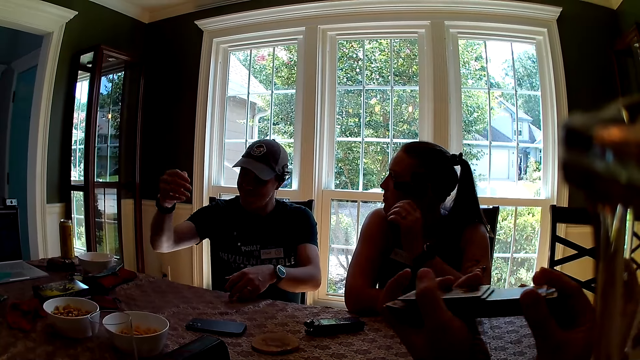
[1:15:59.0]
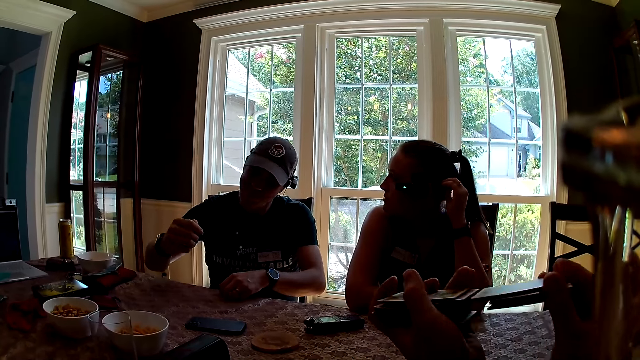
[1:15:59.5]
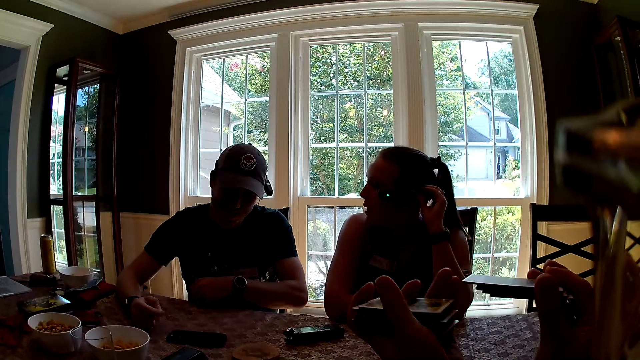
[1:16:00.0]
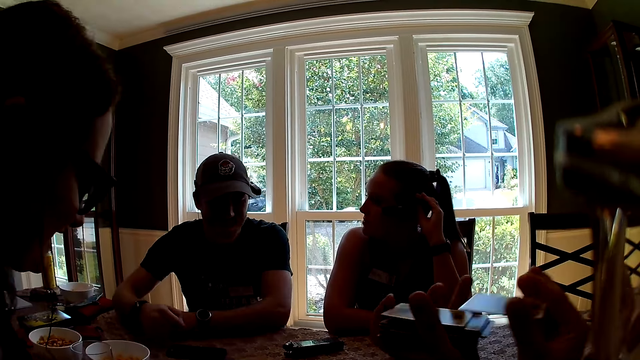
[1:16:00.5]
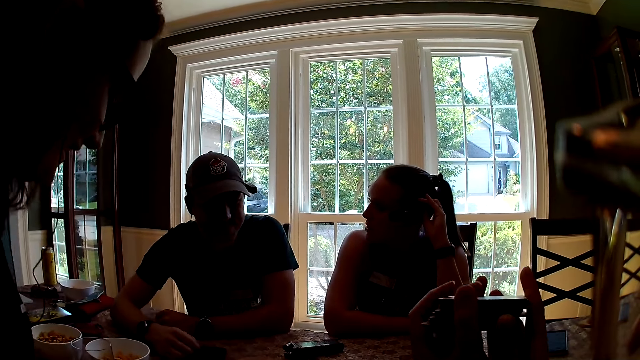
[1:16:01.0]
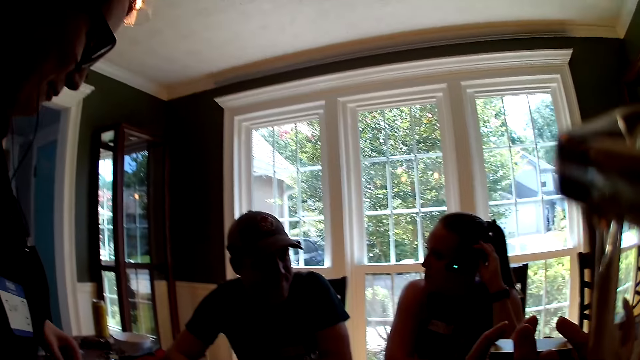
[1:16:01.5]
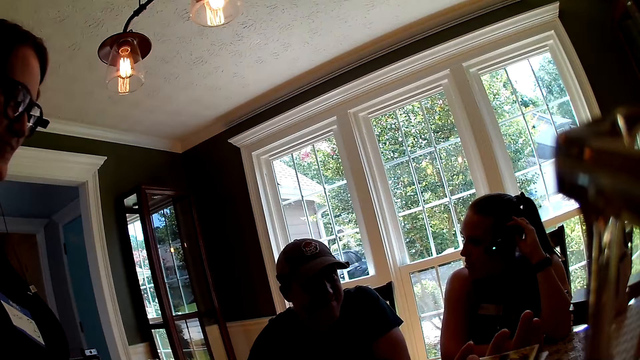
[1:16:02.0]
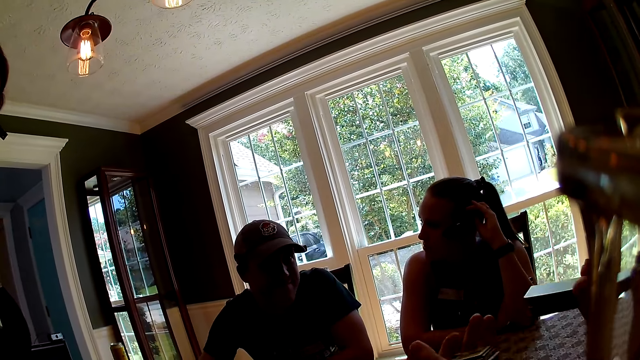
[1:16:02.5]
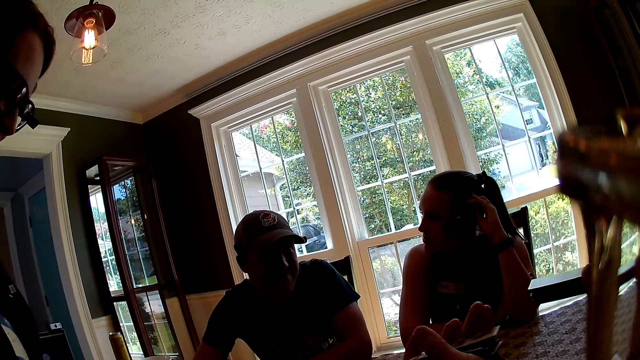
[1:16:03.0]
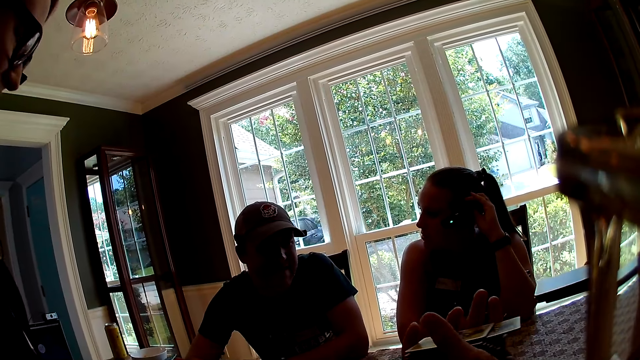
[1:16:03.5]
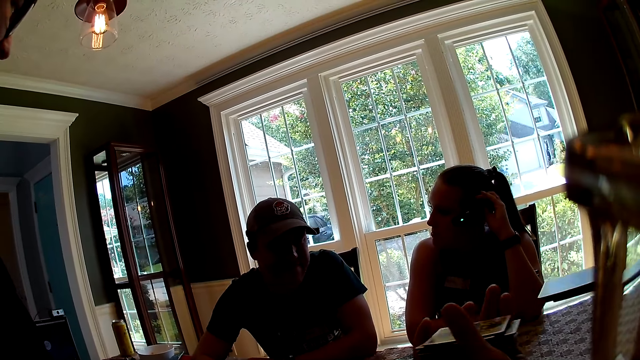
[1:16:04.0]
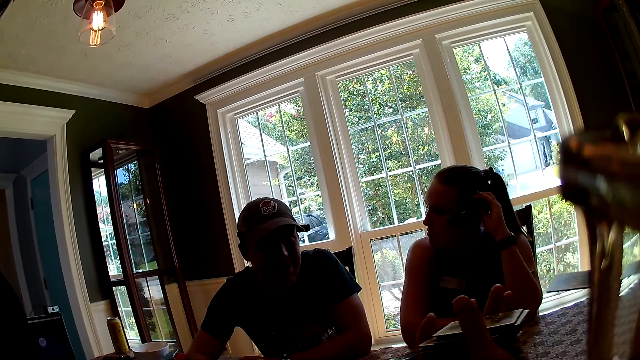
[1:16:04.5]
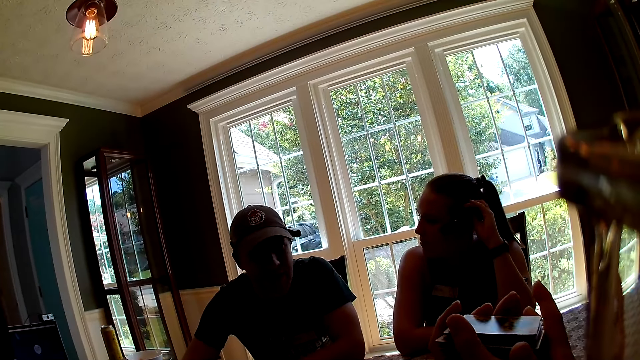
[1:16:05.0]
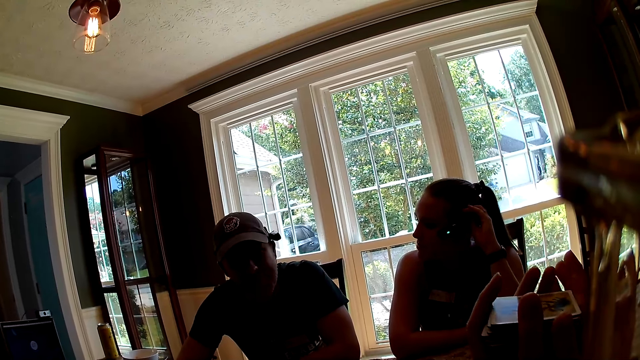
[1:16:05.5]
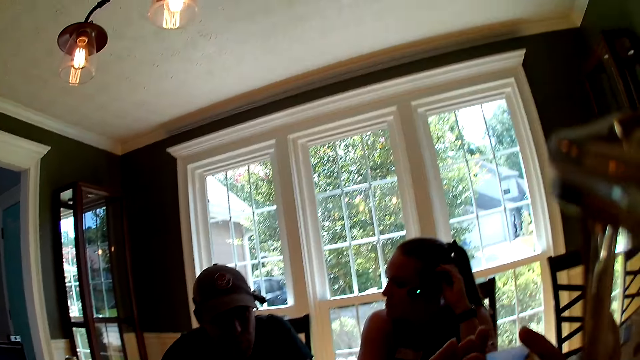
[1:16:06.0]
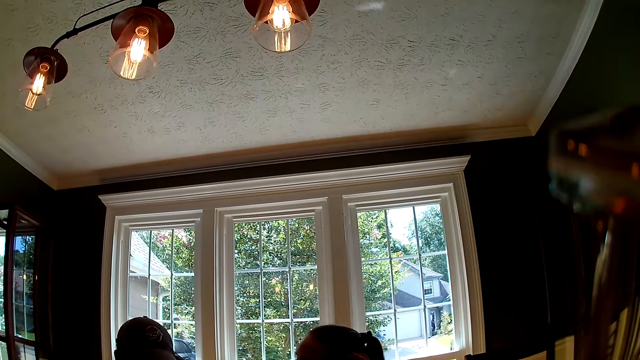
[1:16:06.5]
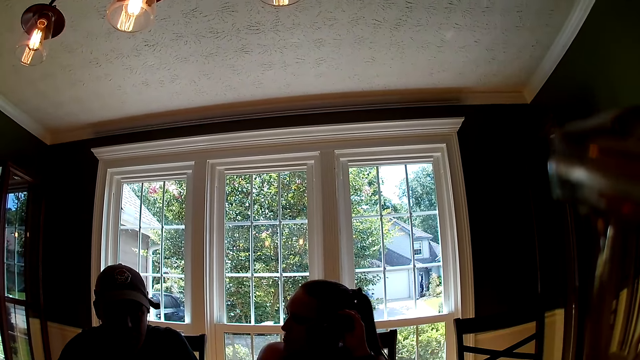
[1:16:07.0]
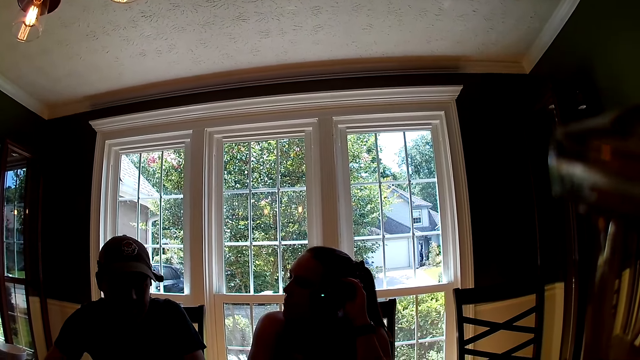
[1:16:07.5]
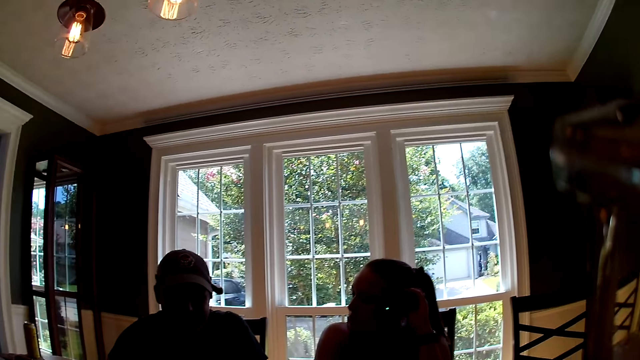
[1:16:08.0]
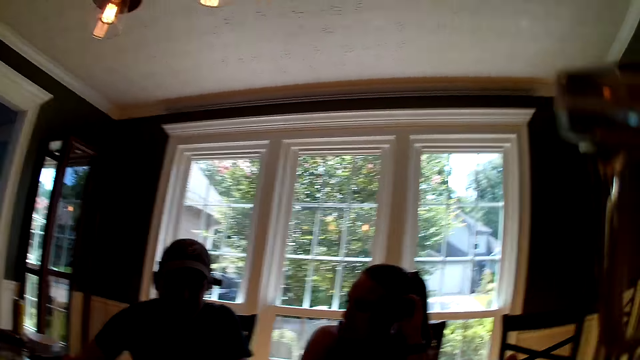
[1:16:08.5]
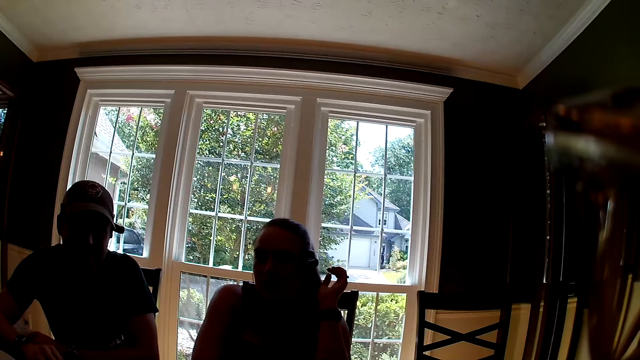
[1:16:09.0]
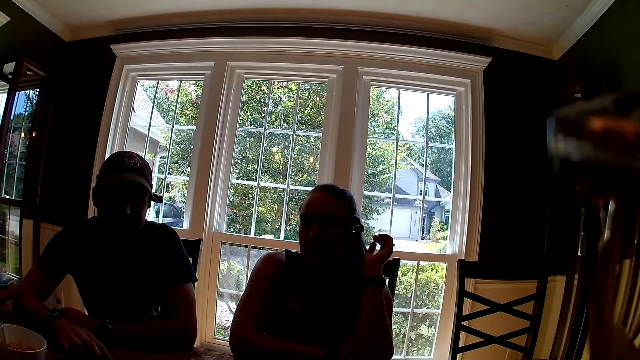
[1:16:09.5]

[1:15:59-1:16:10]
The camera wearer shuffles some cards with both hands. A man hits the table with his right hand. The camera wearer interacts with everyone. They converse with the man. They shuffle cards with their hands. They converse with the man. They interact with everyone.

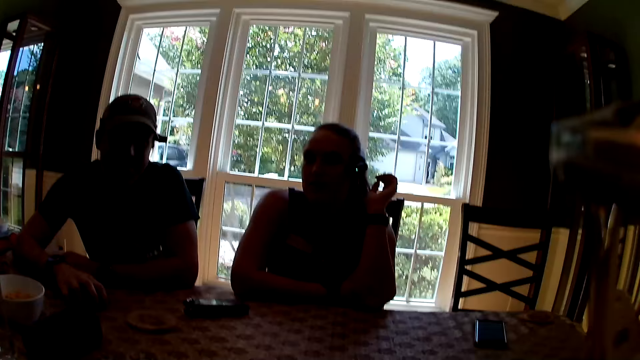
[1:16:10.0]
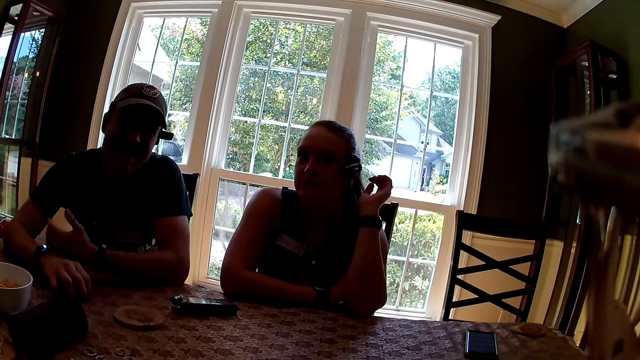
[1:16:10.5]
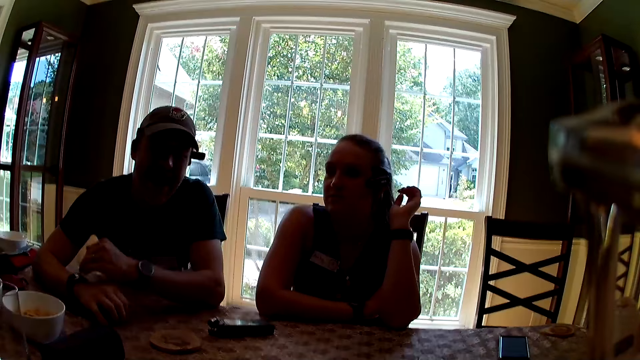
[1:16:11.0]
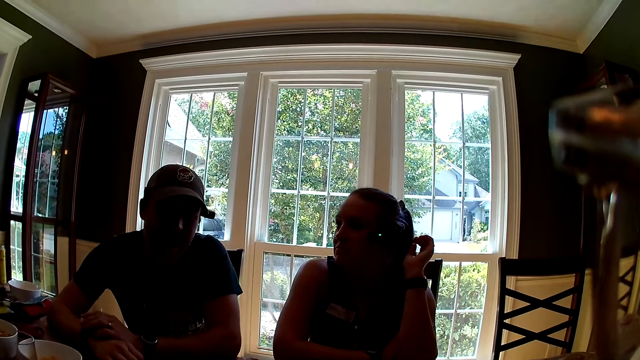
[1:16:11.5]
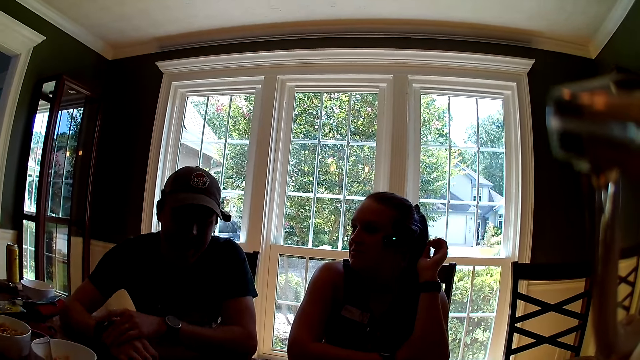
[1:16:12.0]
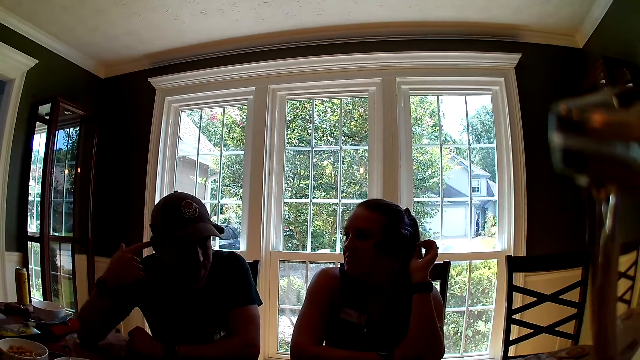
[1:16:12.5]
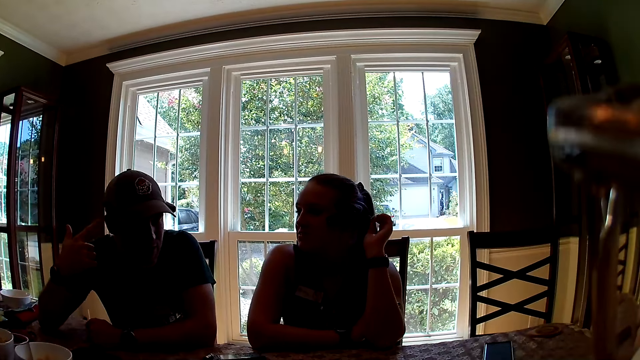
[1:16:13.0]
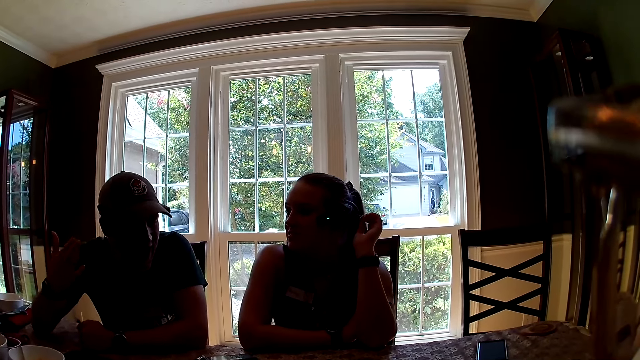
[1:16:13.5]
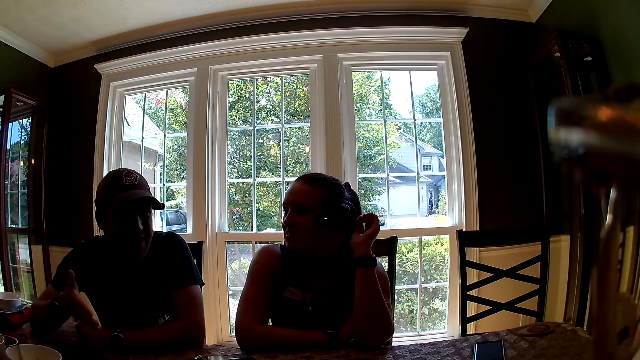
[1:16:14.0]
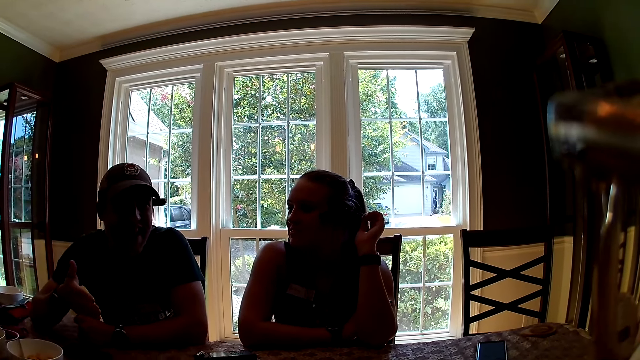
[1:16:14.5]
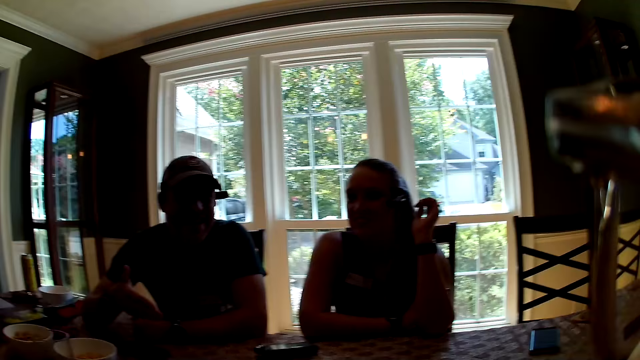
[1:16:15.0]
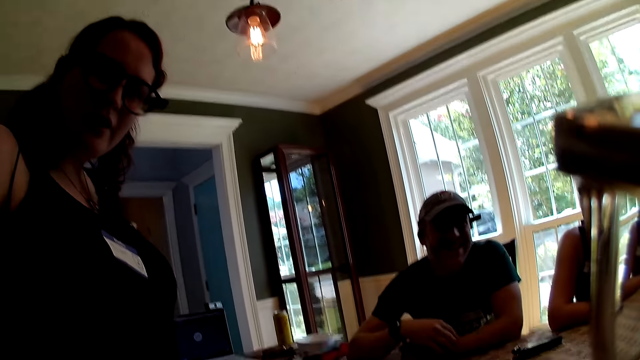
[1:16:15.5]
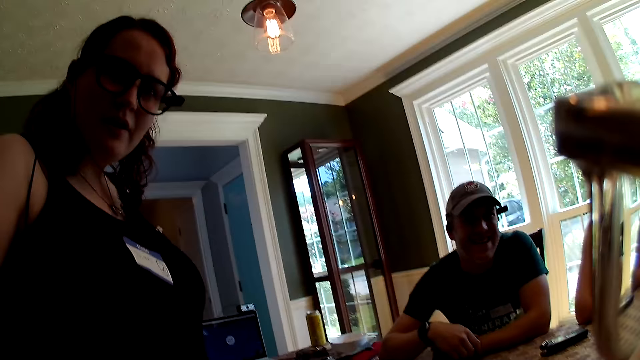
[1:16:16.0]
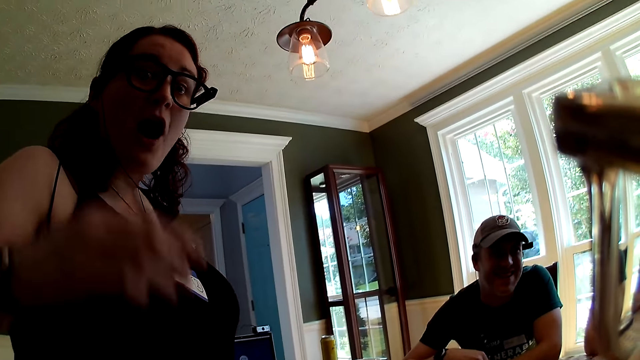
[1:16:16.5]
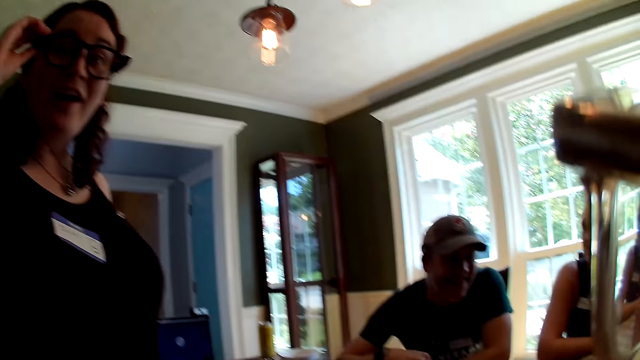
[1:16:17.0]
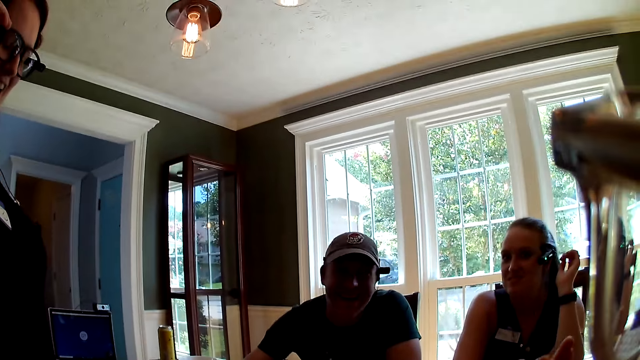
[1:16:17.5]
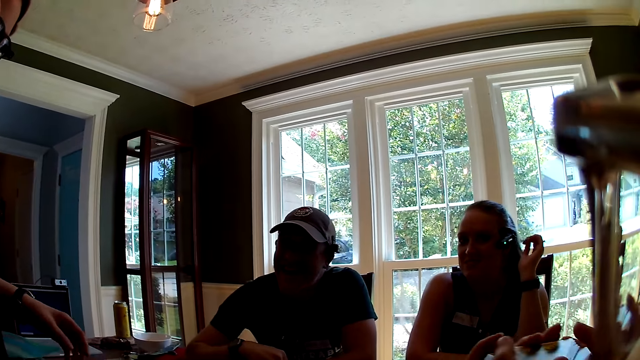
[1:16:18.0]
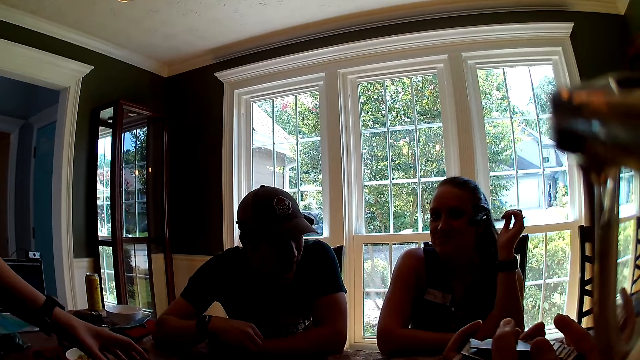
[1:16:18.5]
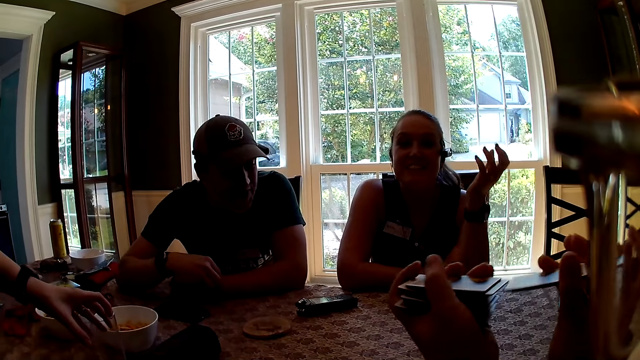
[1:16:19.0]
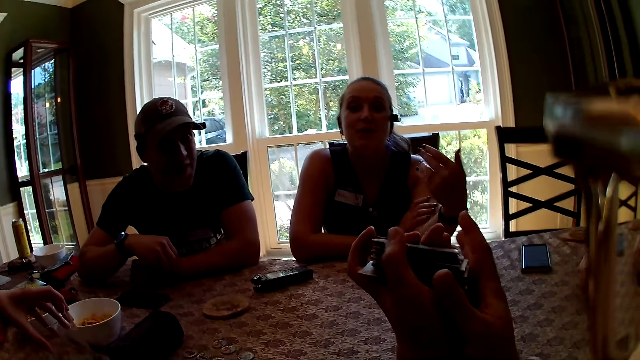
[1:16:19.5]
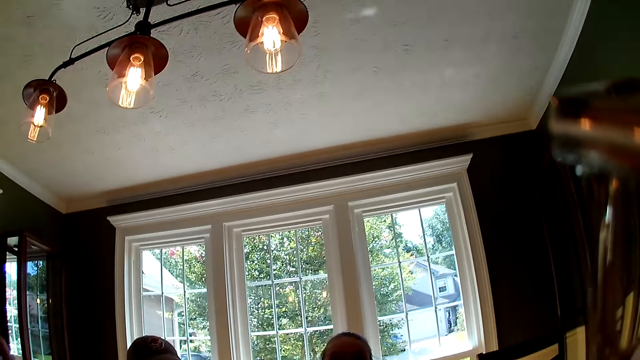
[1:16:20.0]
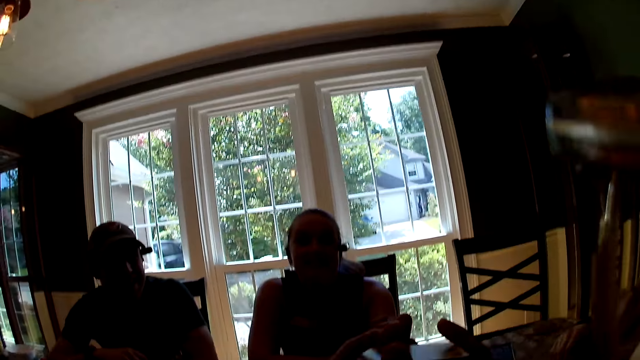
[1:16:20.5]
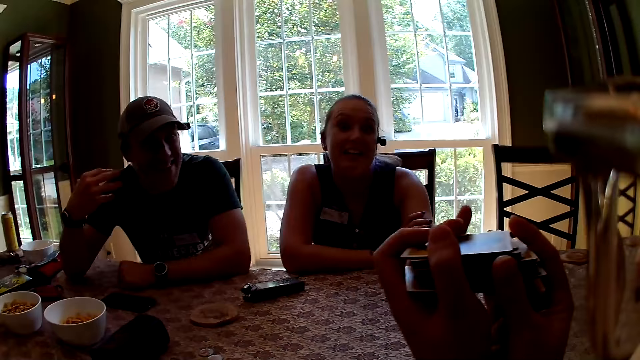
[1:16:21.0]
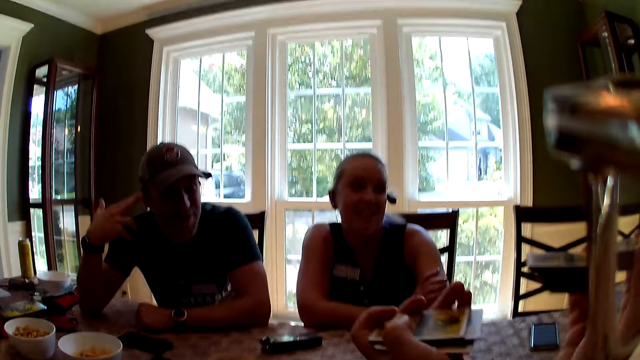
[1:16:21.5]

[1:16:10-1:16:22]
The man removes his left hand from the table. He places his left hand on the table. He removes both hands from the table. He places his left hand on the table. He interacts with everyone. He points at his head. He converses with the camera wearer. A woman interacts with everyone. The camera wearer converses with the woman. The woman touches her glasses with her right hand. The camera wearer shuffles some cards with both hands. Another woman interacts with everyone. The other woman converses with the camera wearer. The man removes both hands from the table.
